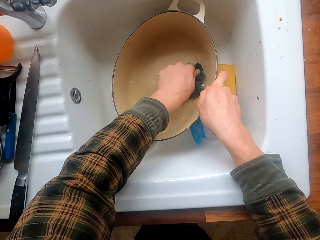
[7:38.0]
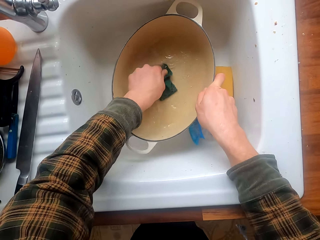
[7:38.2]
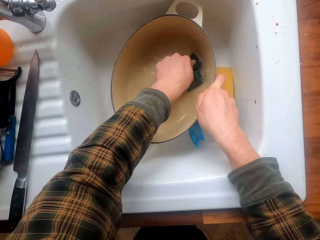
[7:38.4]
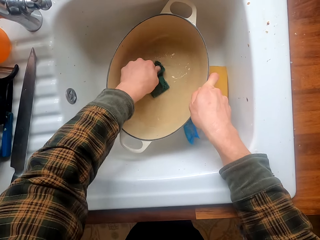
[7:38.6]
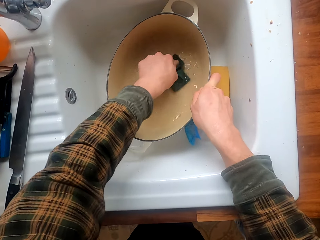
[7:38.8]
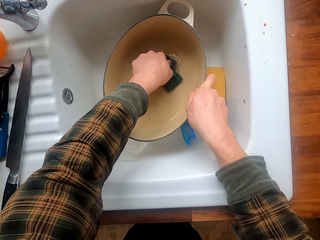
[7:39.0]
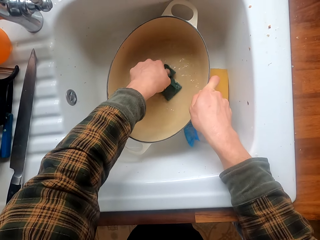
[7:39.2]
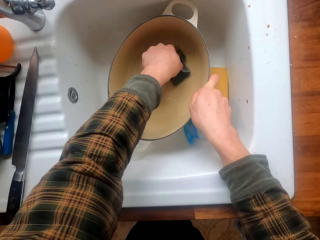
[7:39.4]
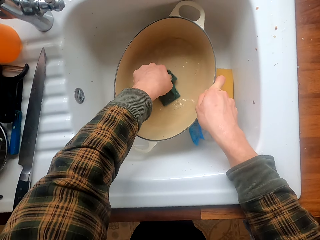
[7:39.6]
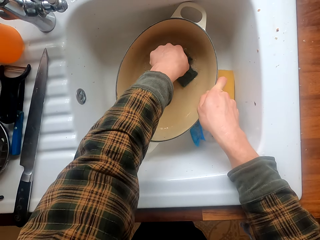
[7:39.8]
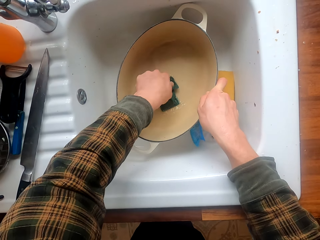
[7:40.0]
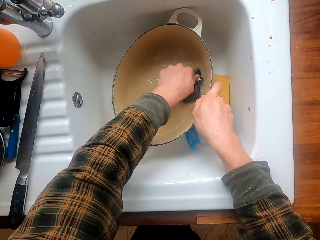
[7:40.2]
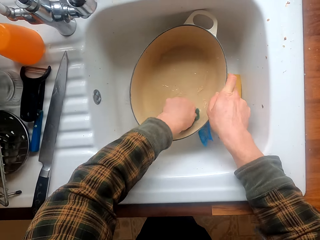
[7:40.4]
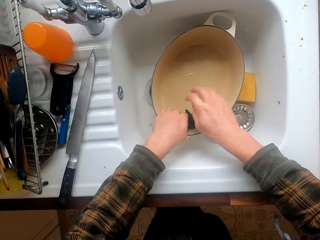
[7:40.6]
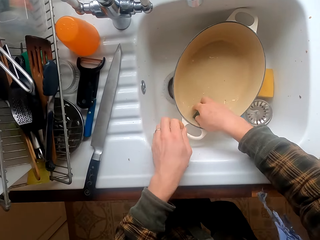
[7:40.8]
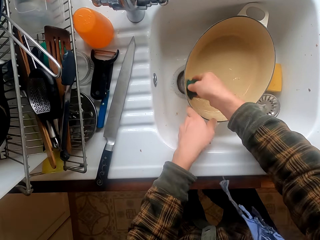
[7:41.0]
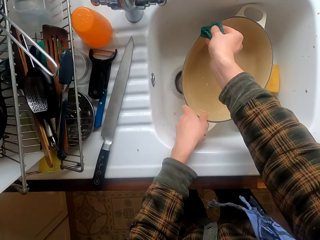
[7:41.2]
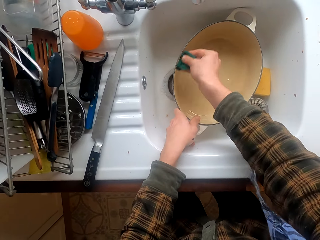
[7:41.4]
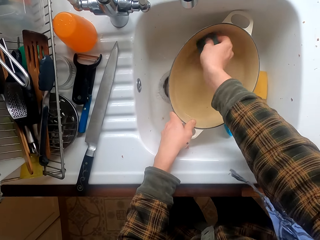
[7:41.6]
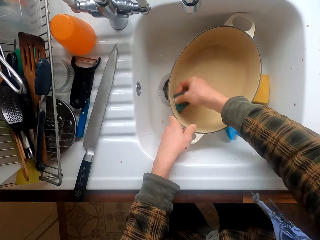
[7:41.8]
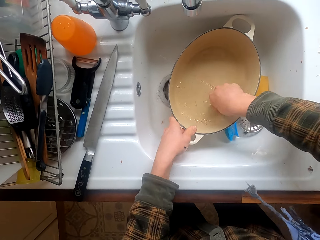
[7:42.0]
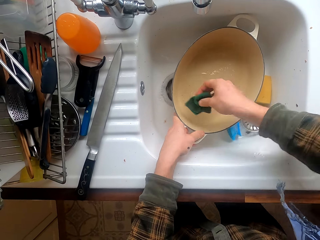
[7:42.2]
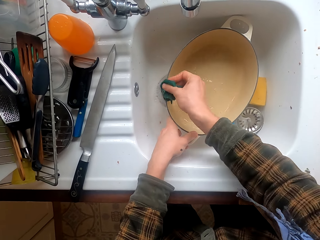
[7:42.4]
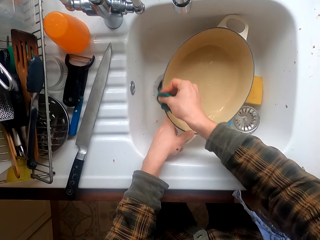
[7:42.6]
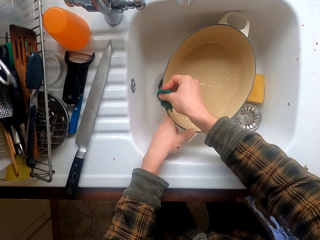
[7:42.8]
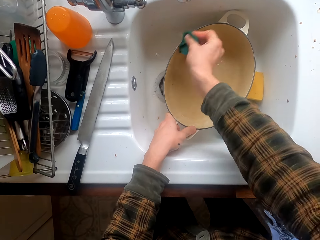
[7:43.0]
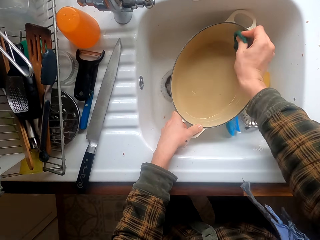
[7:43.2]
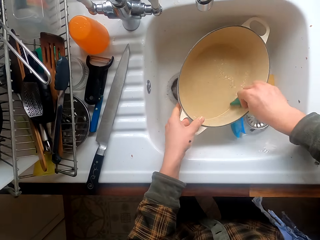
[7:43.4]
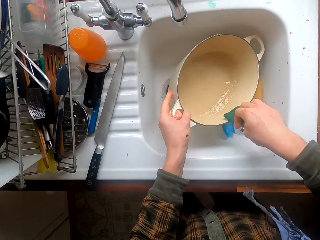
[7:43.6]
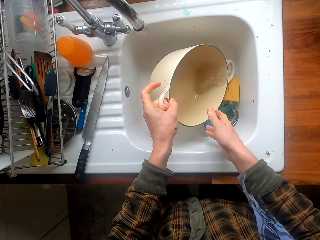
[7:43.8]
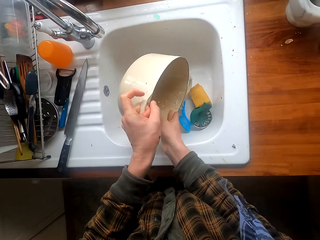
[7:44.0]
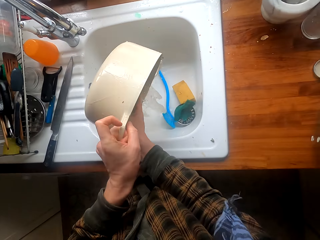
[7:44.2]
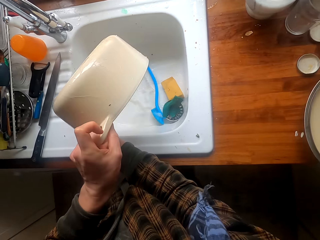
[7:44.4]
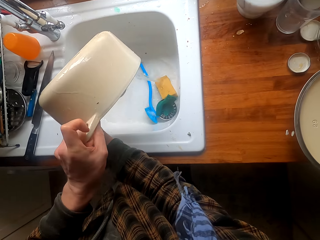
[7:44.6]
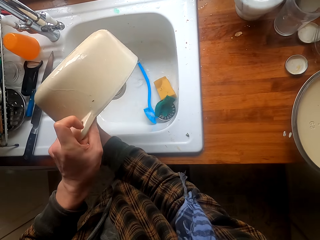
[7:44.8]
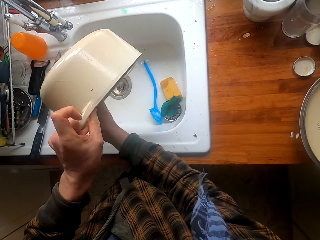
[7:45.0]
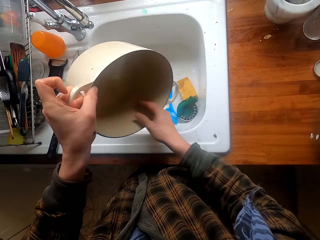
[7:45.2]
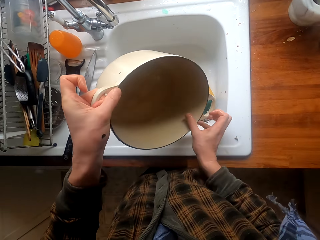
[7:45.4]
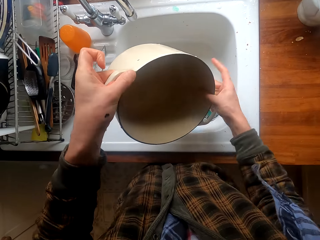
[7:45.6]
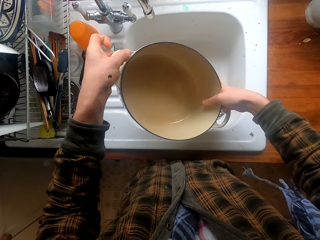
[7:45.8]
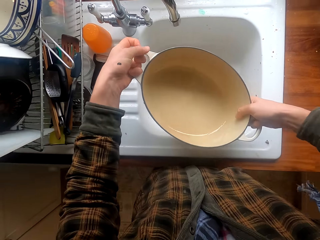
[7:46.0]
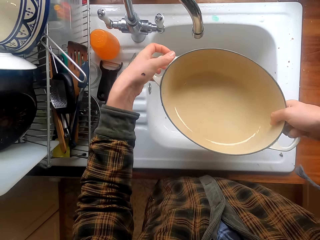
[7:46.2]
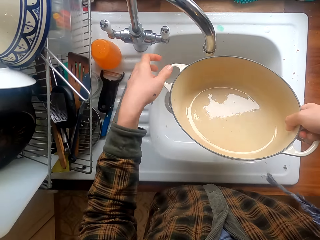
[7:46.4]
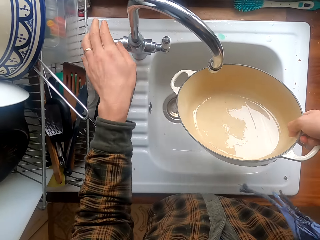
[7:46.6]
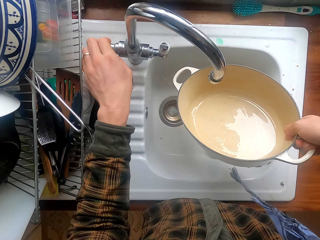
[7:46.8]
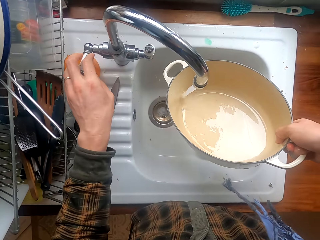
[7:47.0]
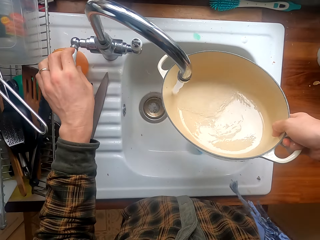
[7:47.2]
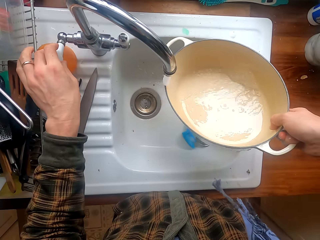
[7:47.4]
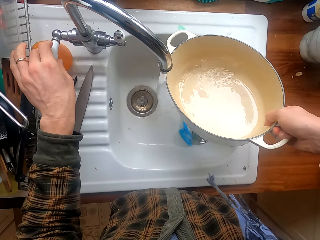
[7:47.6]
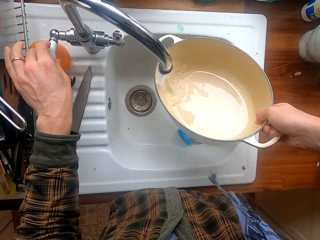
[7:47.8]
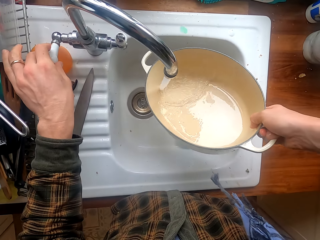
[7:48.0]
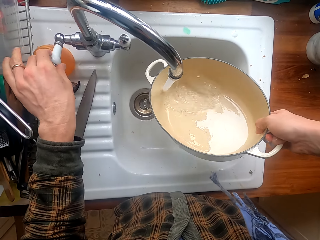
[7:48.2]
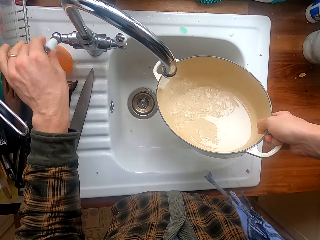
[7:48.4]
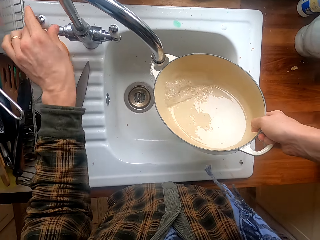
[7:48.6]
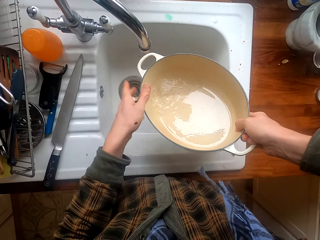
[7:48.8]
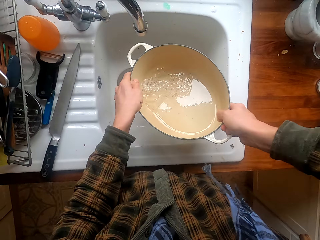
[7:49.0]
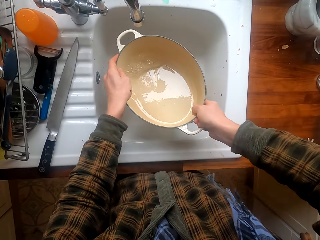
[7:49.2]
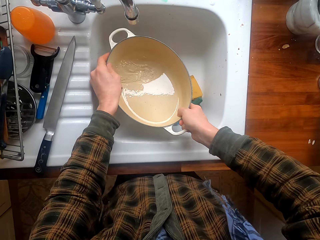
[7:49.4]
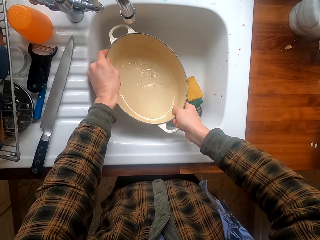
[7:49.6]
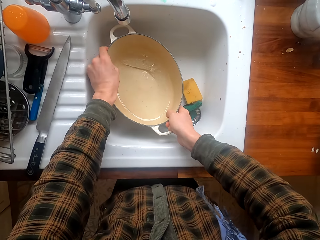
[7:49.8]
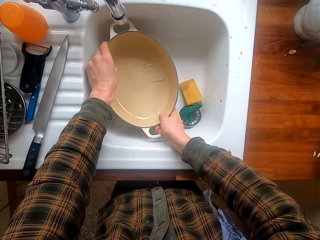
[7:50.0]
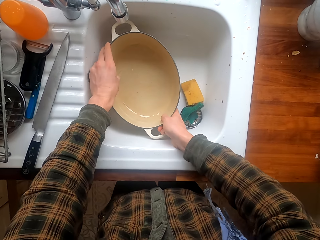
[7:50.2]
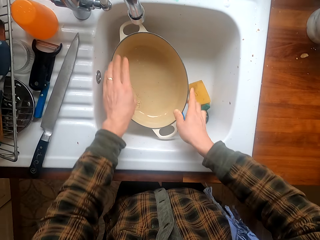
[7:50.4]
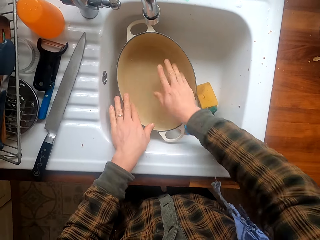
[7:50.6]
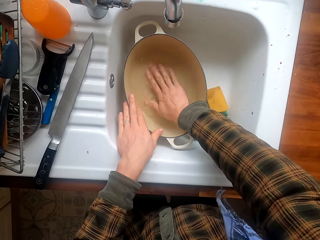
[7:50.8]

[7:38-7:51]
The camera wearer scrubs the dish with another hand. They put the scouring pad in the sink. They pour water from the dish in the sink. They stretch a hand. They open the tap. They put water in the dish. They close the tap. They put the dish in the sink.

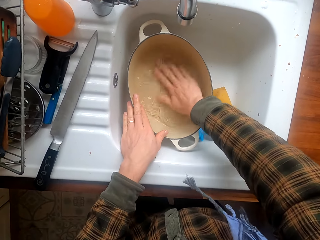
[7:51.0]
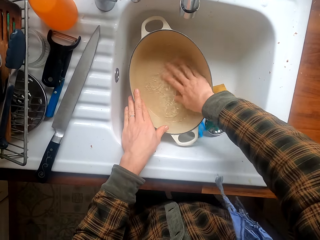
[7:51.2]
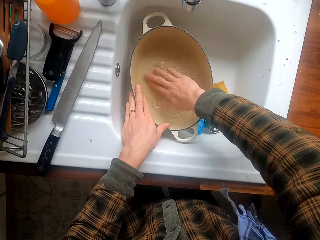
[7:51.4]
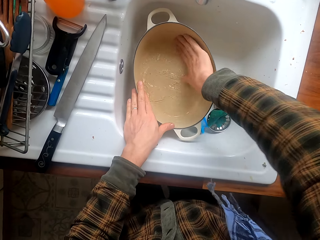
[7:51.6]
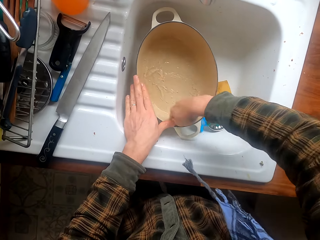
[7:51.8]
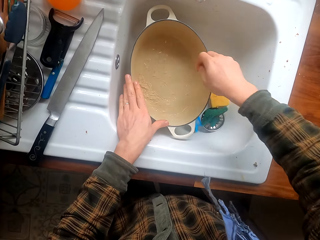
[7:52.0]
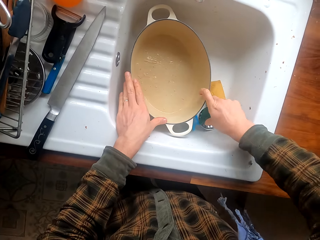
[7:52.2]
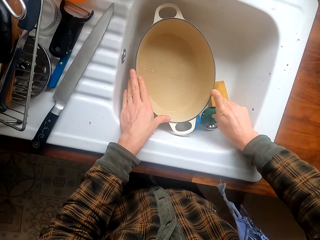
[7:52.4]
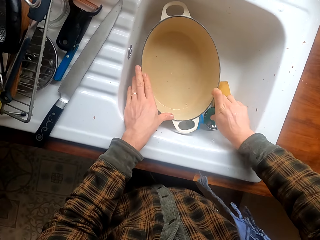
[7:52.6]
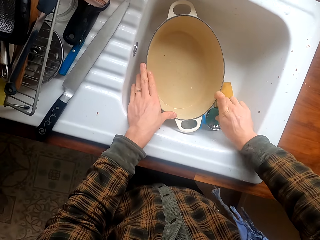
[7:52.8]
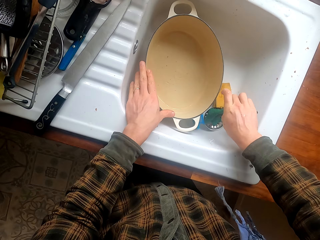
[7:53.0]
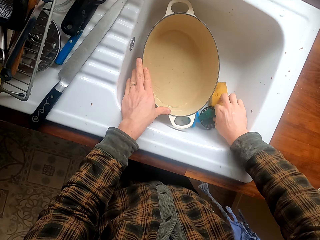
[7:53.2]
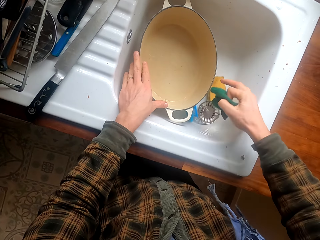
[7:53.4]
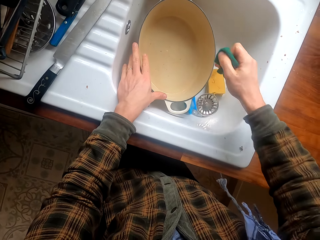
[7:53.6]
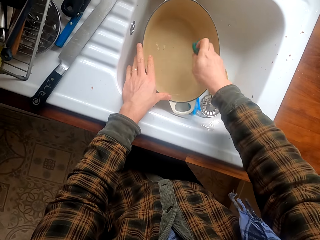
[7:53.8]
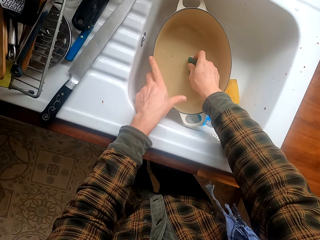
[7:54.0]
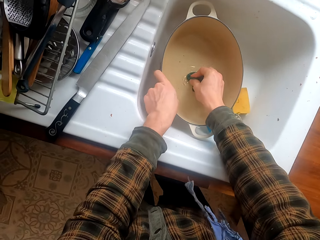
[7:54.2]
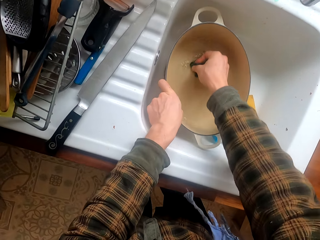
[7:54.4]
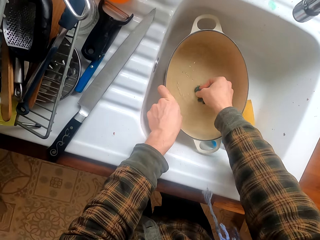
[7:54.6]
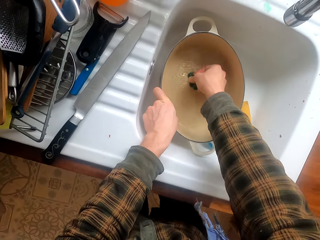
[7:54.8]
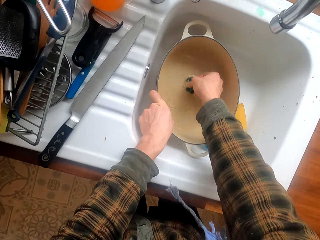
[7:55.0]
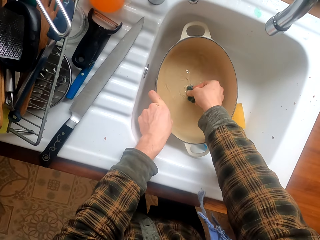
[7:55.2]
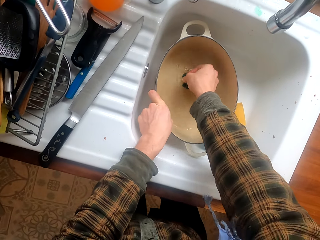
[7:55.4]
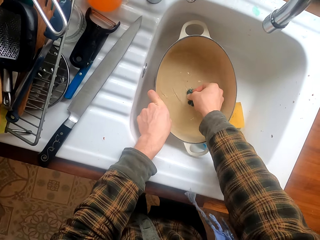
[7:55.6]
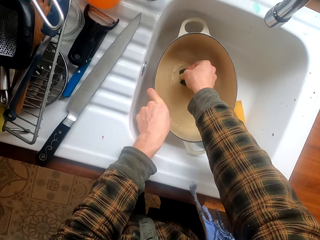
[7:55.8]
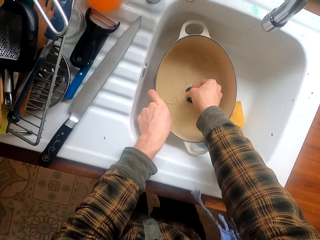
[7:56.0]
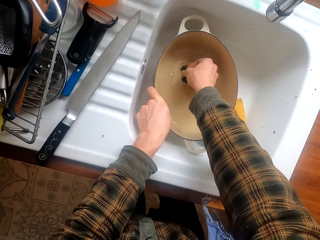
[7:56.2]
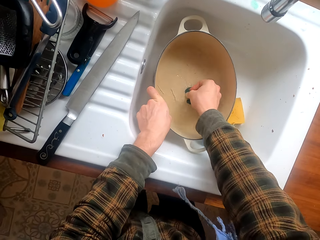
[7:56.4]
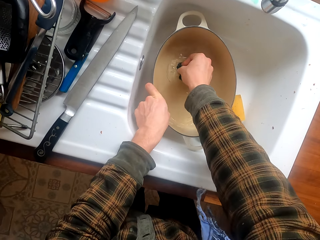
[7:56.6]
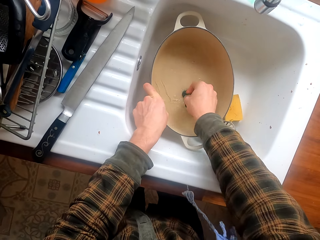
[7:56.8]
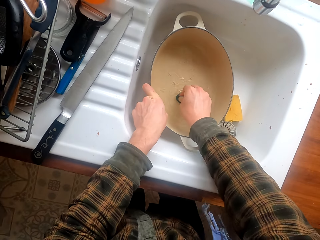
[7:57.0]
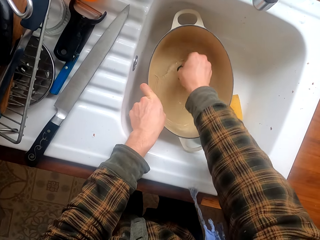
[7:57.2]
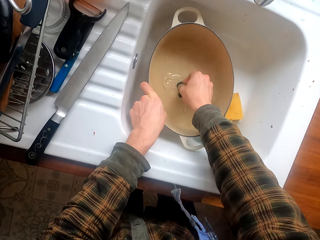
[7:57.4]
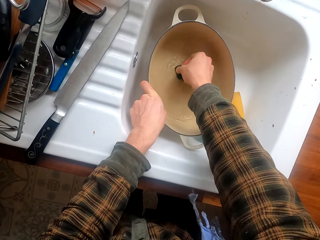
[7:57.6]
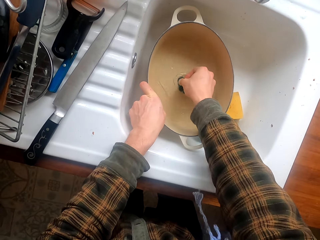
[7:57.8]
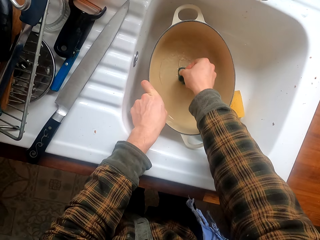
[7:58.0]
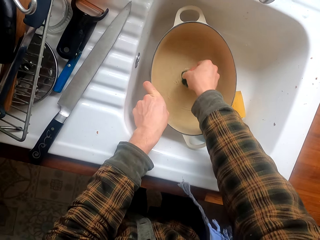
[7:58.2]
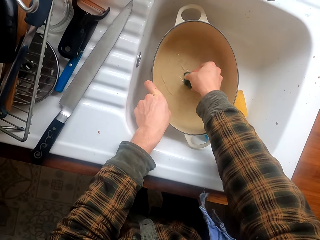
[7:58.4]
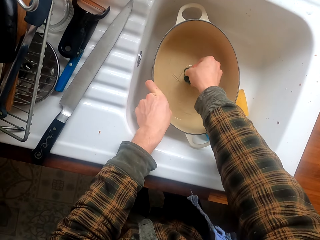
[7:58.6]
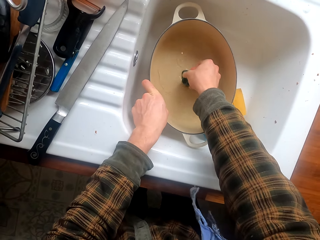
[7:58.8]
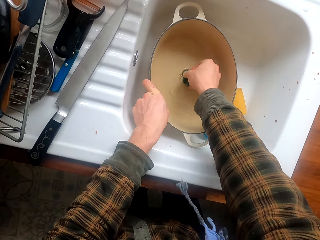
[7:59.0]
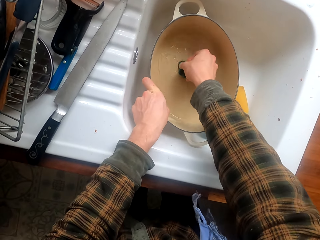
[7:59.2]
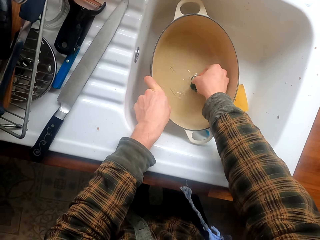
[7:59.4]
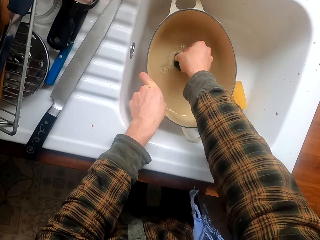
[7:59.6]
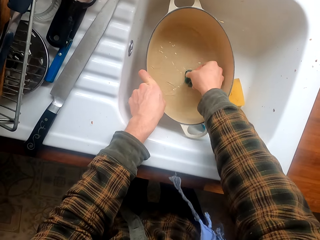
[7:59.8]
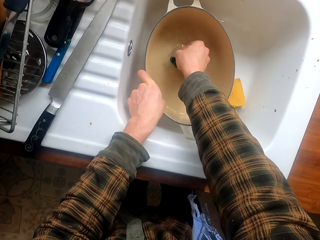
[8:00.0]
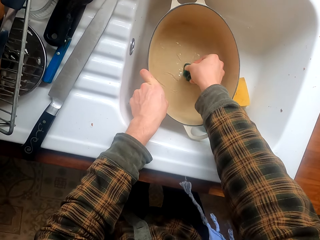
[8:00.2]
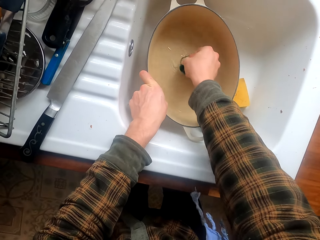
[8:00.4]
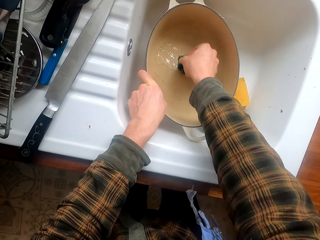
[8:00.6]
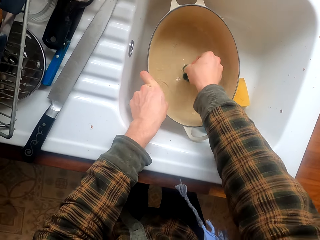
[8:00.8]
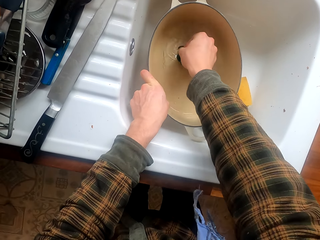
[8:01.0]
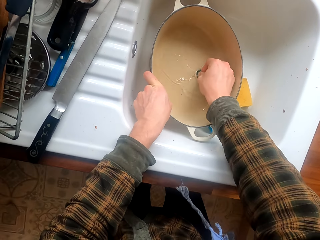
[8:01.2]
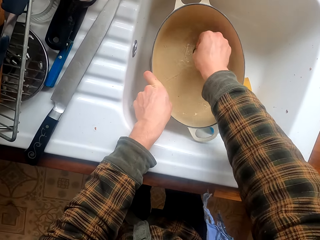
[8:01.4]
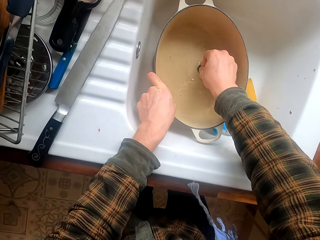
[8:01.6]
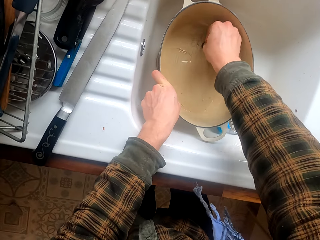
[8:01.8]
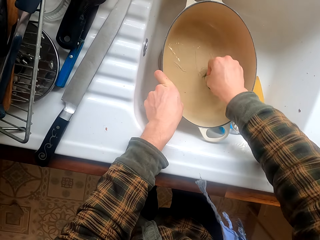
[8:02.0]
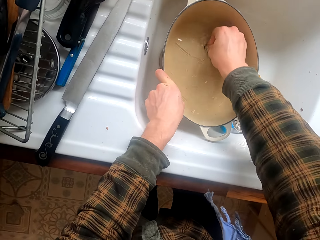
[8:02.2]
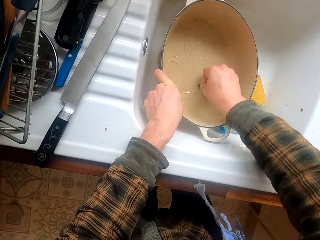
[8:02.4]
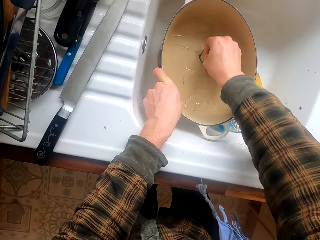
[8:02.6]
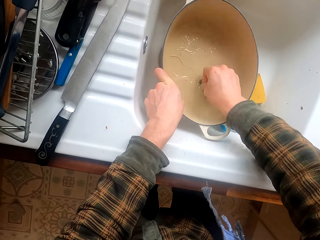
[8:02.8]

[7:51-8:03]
The camera wearer washes the dish. They take the scouring pad. They scrub the dish.
